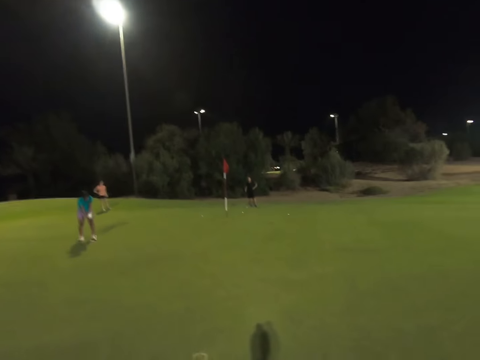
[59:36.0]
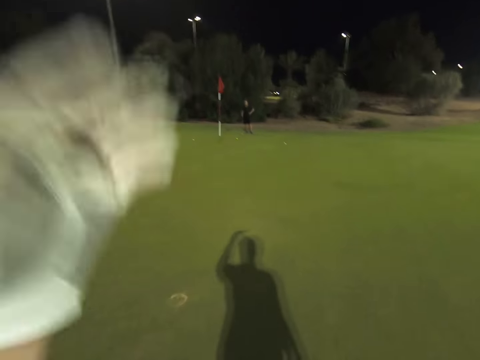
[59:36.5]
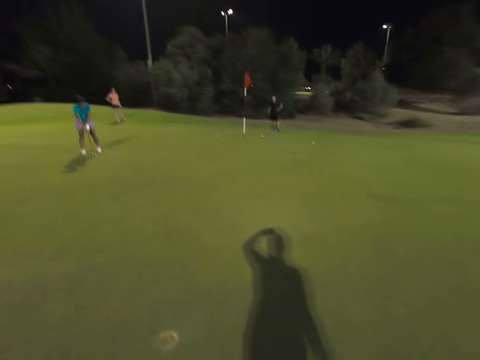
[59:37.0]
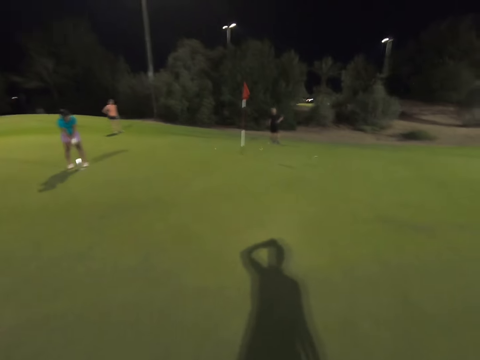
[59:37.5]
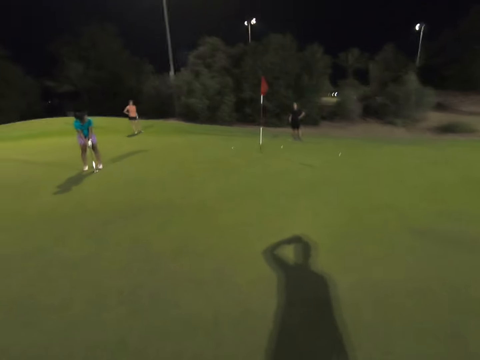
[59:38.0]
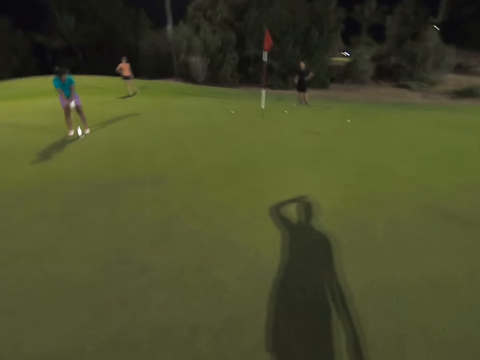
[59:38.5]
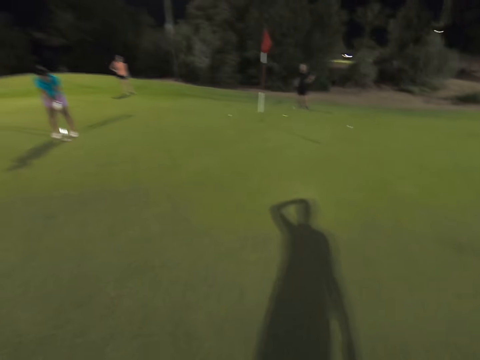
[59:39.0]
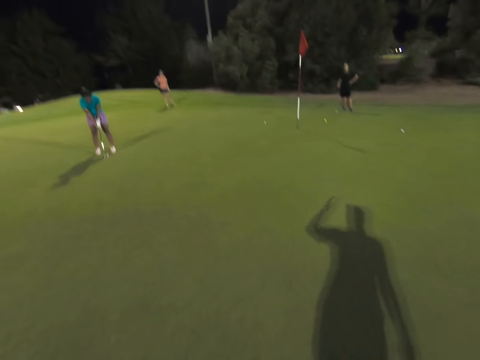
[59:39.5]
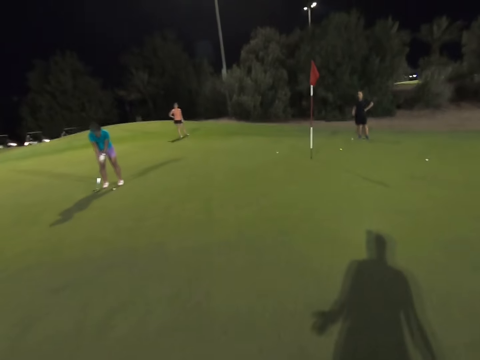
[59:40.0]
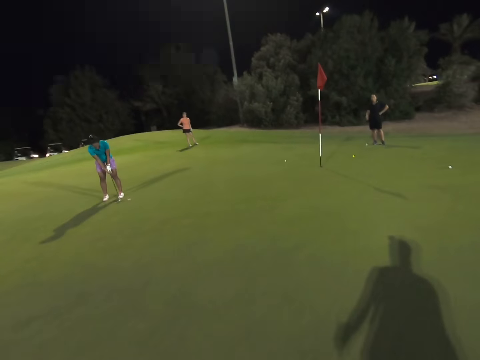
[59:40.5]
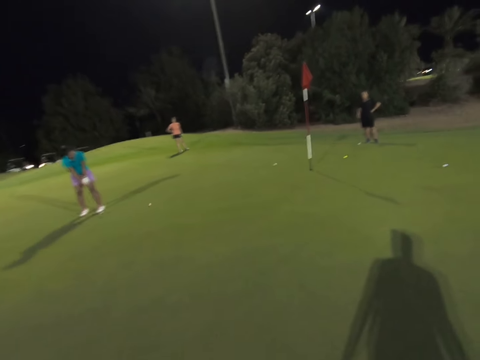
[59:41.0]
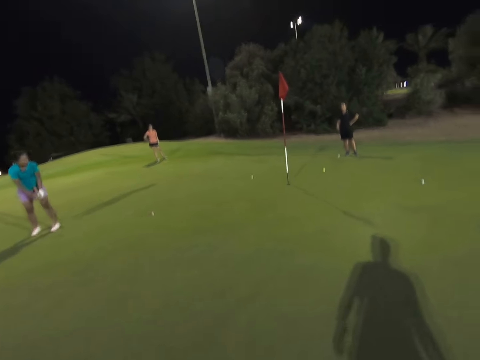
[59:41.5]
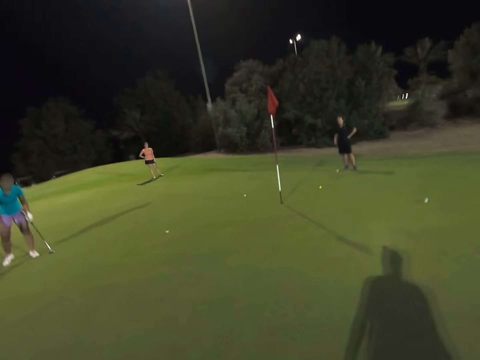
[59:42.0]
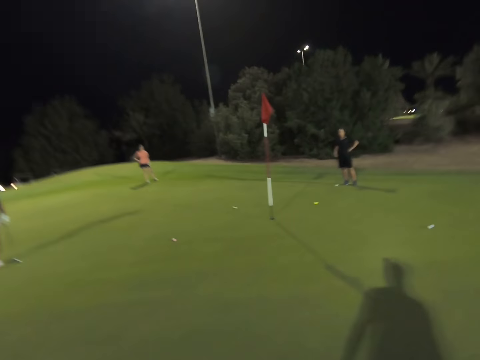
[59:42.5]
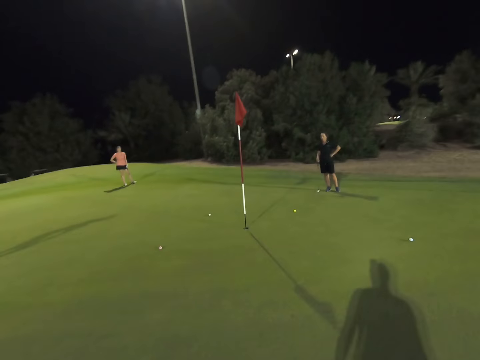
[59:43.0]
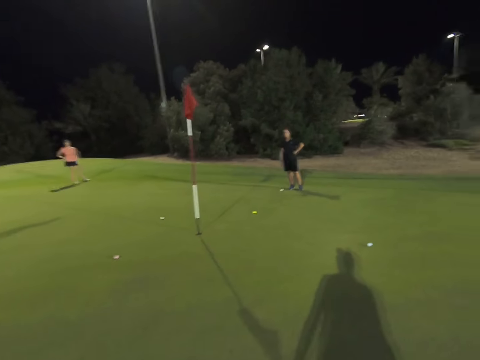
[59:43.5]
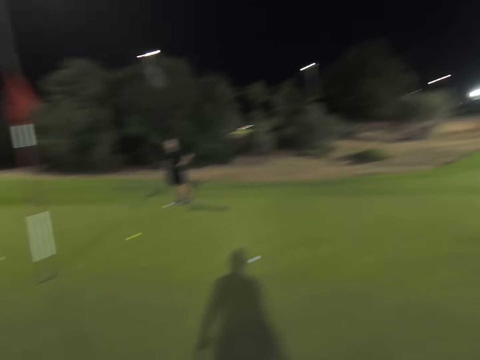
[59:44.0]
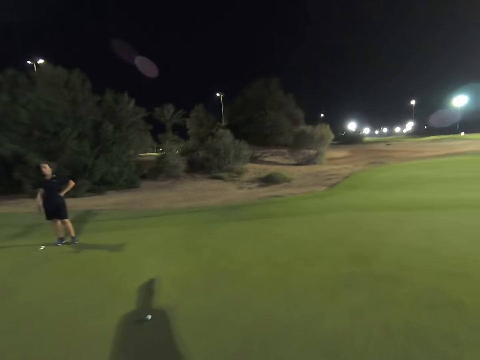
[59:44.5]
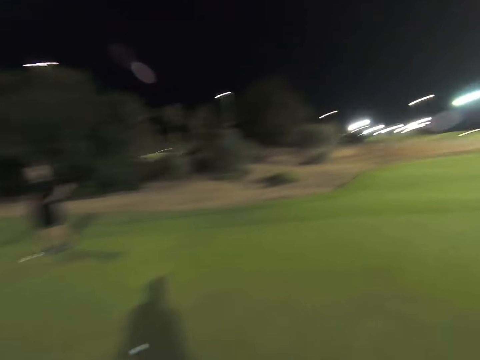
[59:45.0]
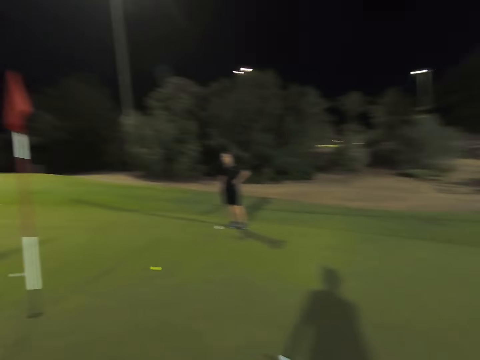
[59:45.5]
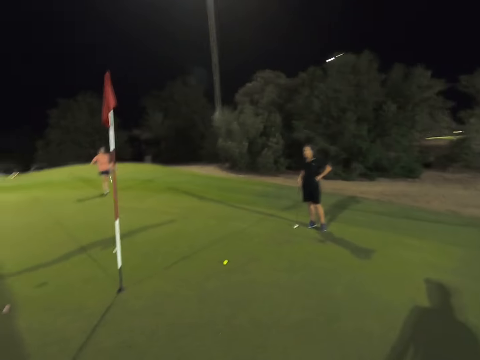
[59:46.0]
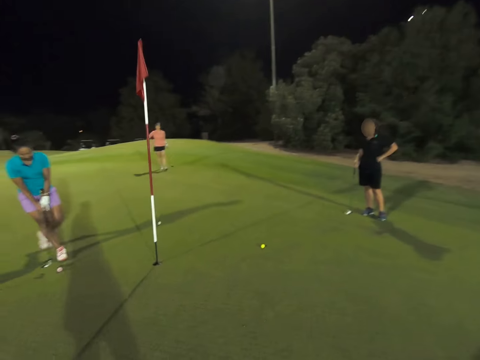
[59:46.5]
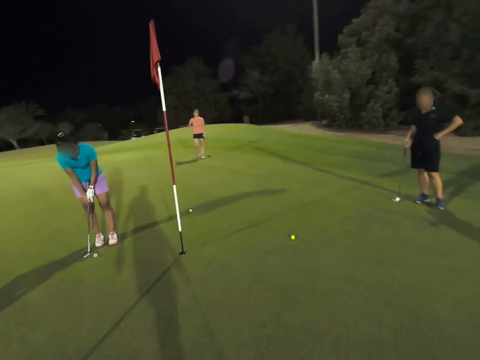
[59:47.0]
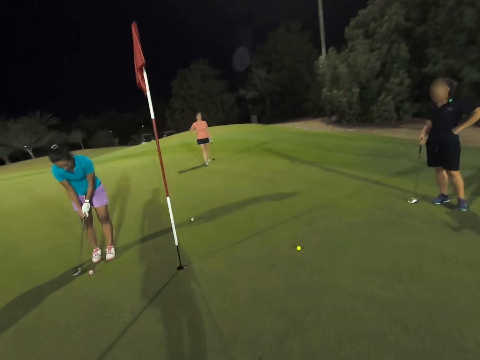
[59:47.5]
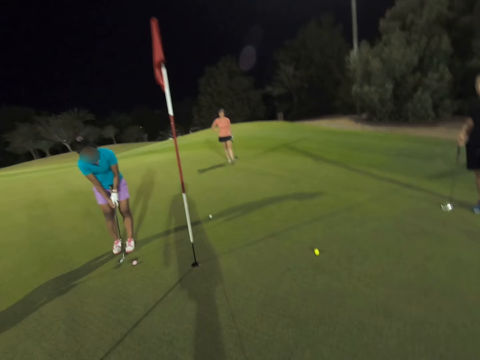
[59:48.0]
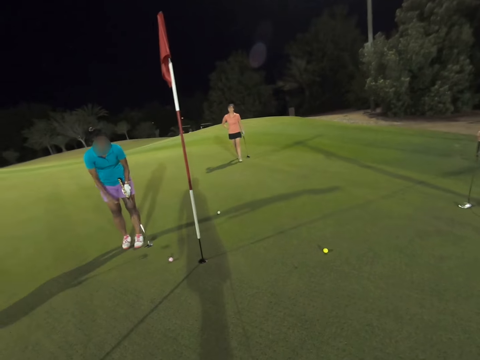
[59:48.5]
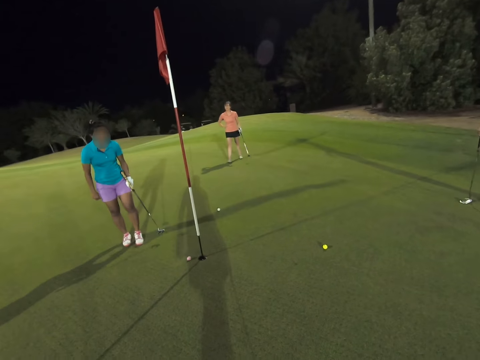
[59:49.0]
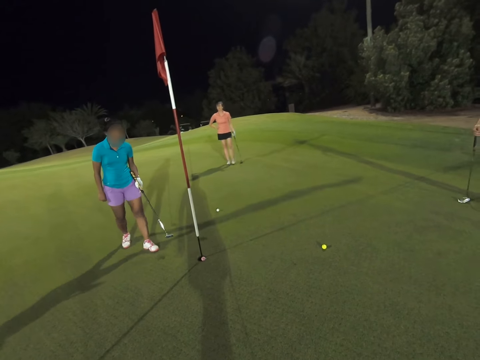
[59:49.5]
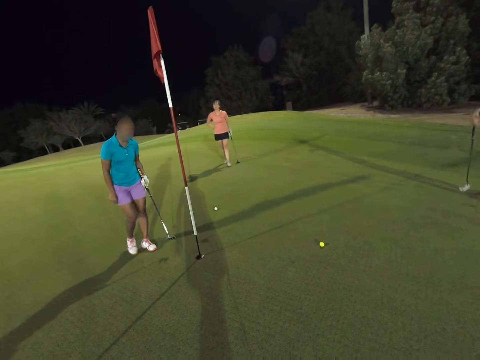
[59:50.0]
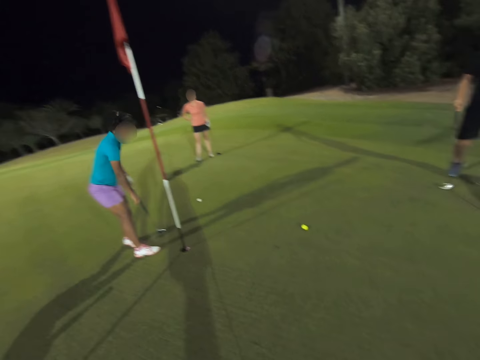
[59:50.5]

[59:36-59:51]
The camera wearer walks towards the golf post. He puts his hand on his head. A woman hits the golf ball. The woman hits the golf ball towards the golf hole.

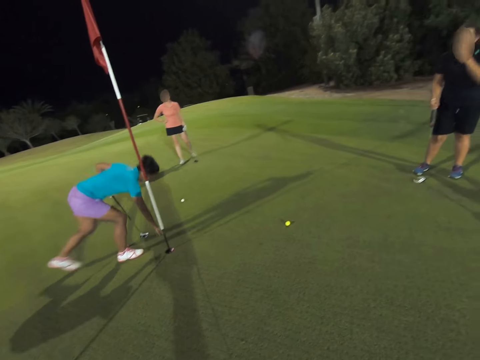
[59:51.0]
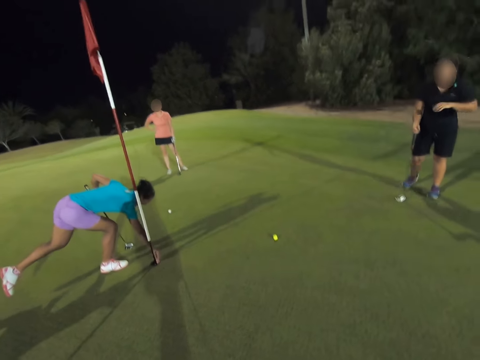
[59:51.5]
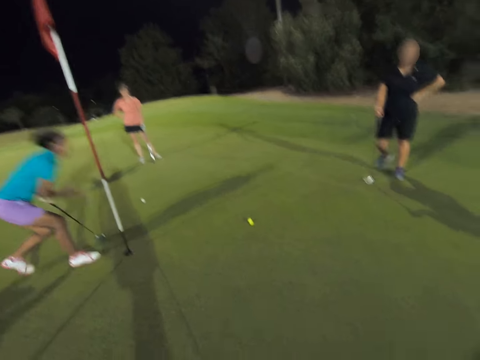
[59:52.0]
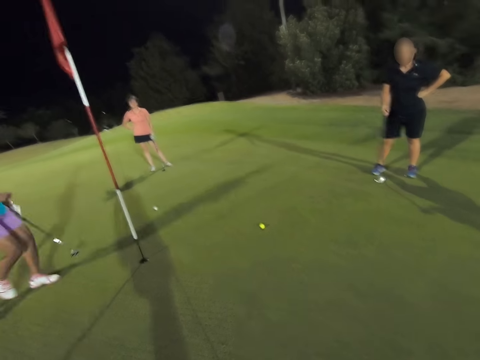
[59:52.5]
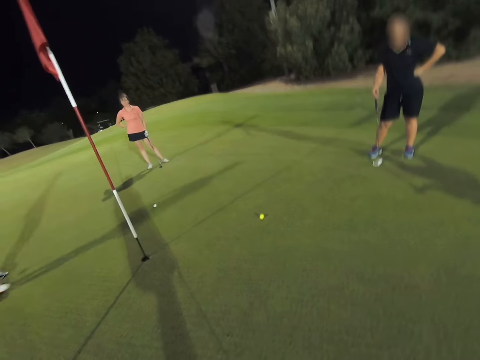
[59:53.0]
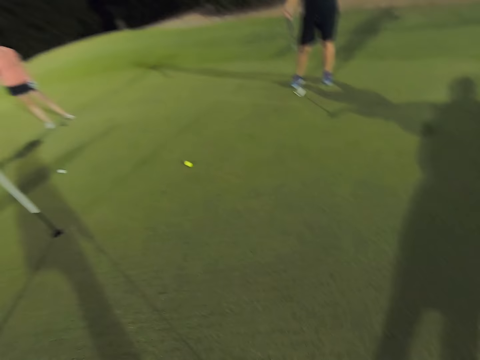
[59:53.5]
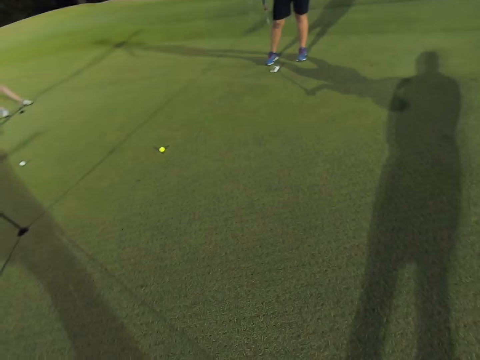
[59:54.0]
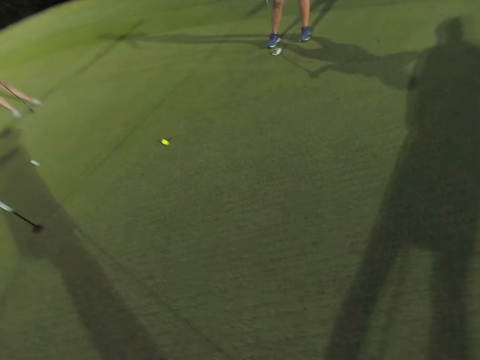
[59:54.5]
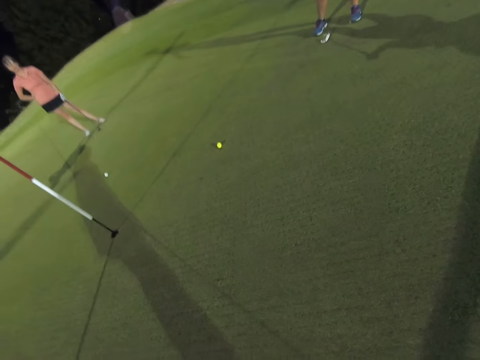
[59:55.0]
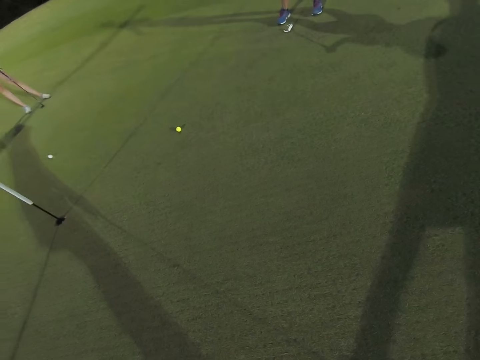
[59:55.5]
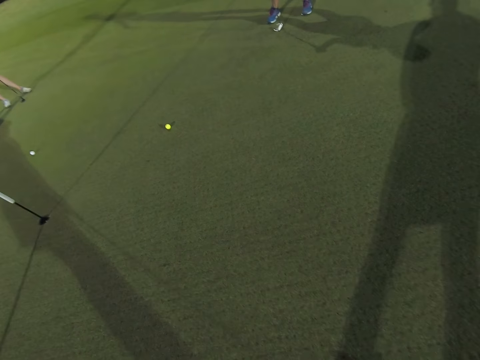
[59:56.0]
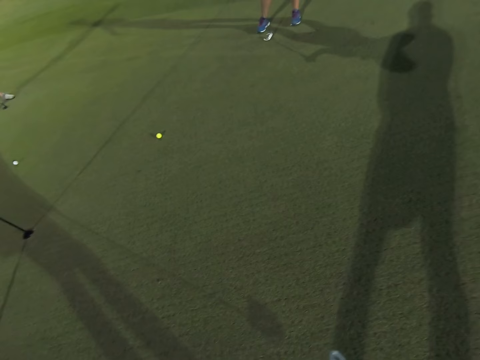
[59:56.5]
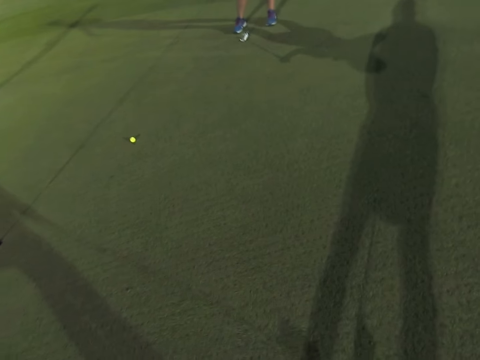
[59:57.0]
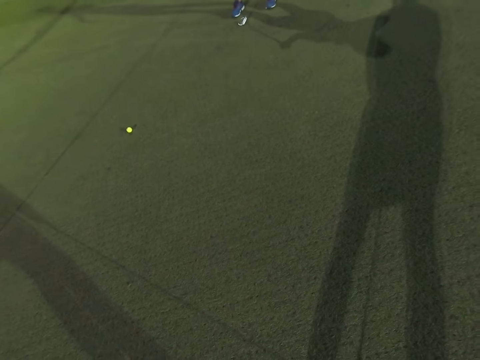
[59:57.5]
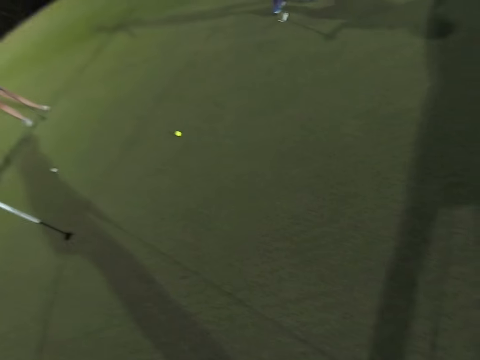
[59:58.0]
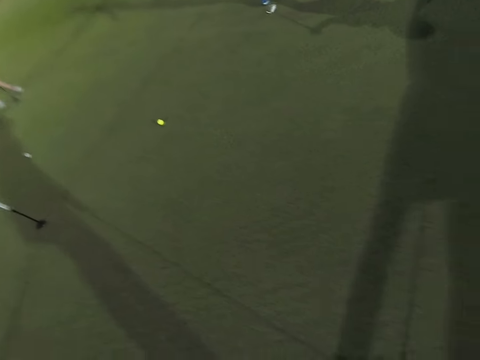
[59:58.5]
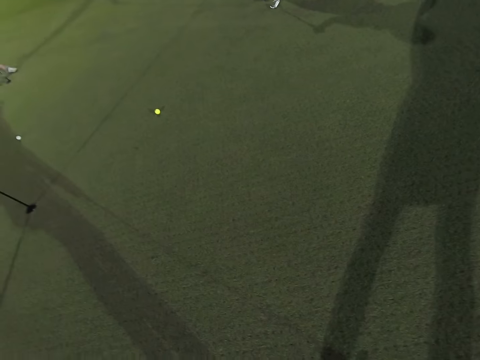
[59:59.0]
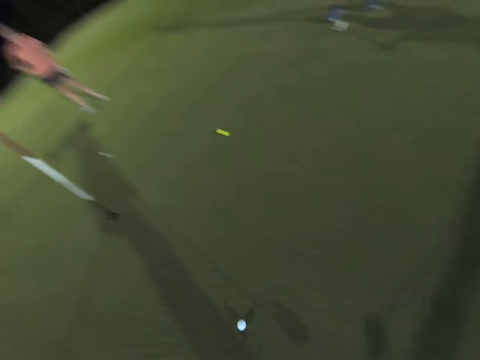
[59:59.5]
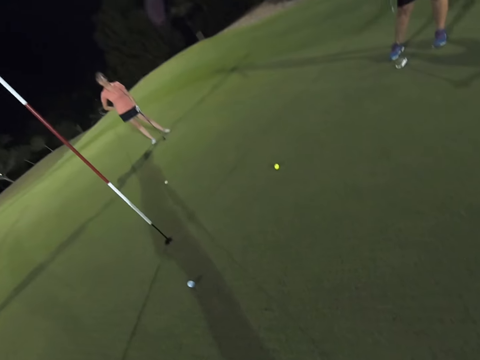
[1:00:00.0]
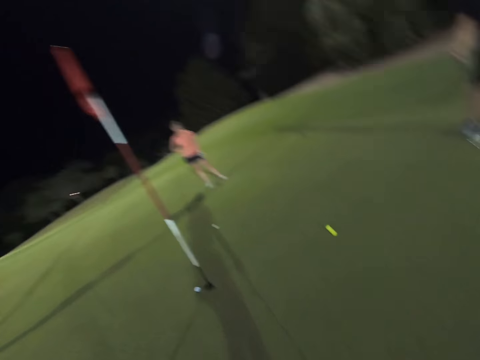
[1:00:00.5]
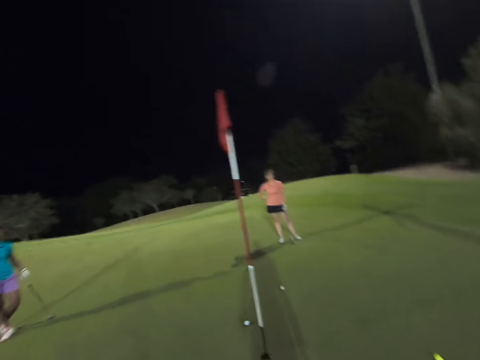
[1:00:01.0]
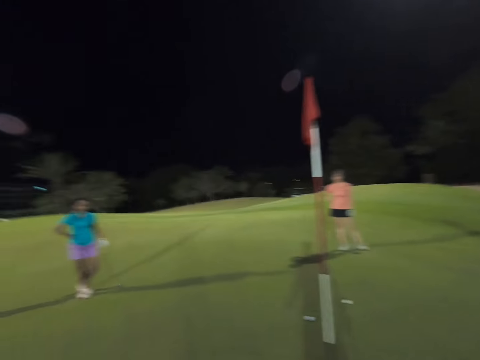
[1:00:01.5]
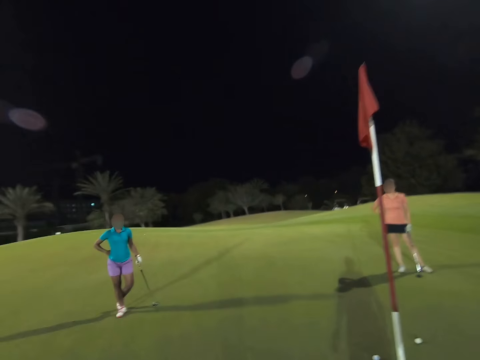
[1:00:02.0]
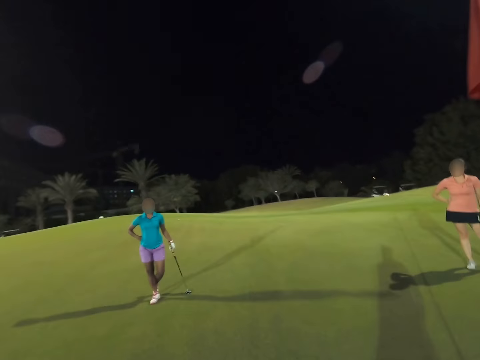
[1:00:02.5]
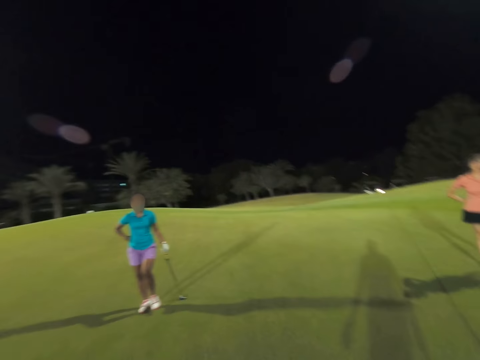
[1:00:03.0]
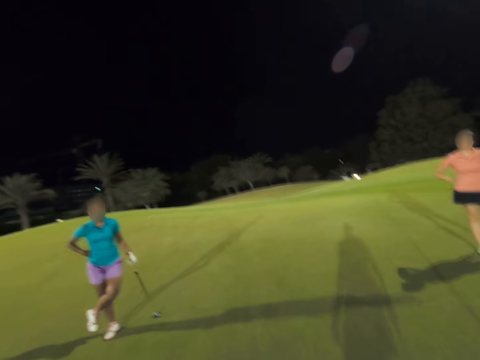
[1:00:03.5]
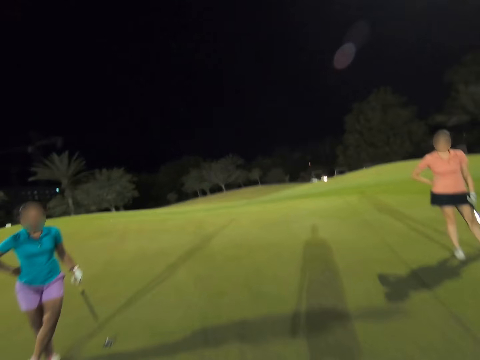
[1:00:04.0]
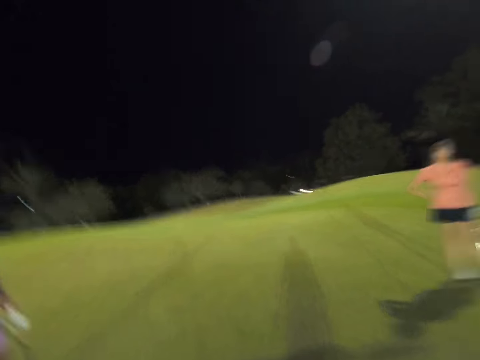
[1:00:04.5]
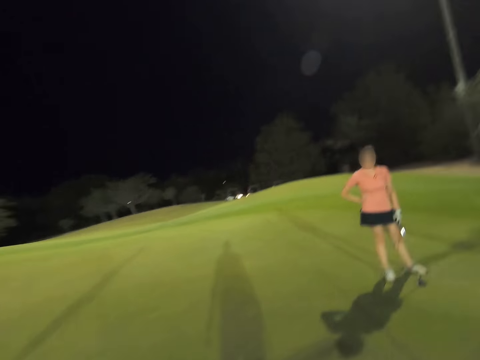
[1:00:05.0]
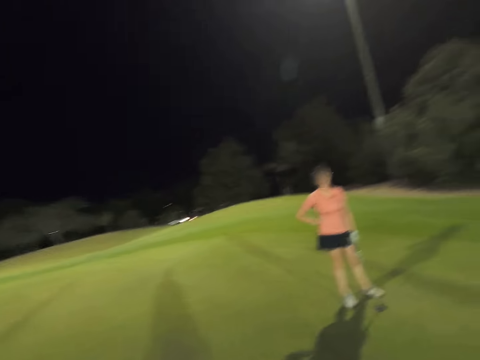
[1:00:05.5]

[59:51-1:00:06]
A woman picks the golf in the golf hole. The camera wearer hits the golf towards the golf hole. They throw the ball.
